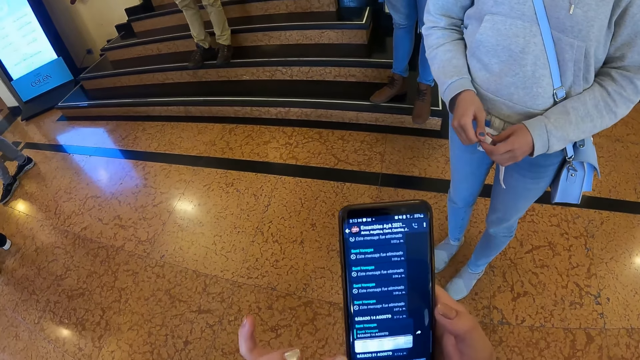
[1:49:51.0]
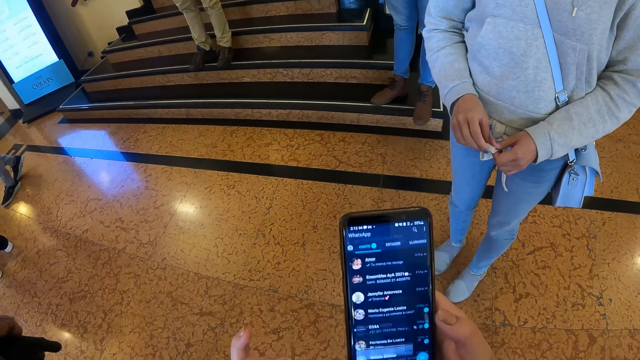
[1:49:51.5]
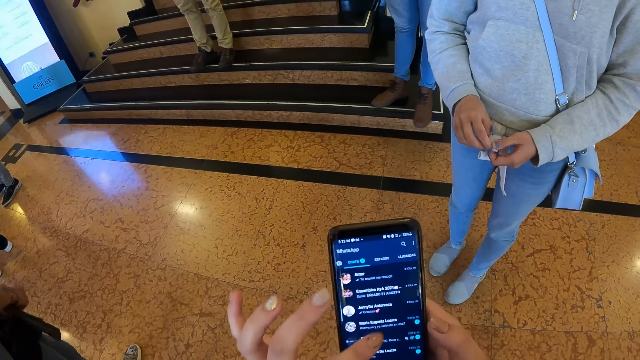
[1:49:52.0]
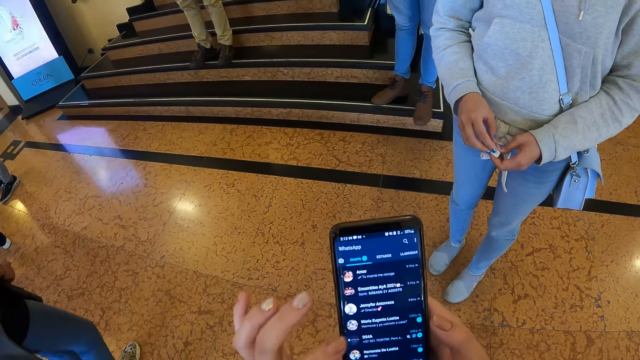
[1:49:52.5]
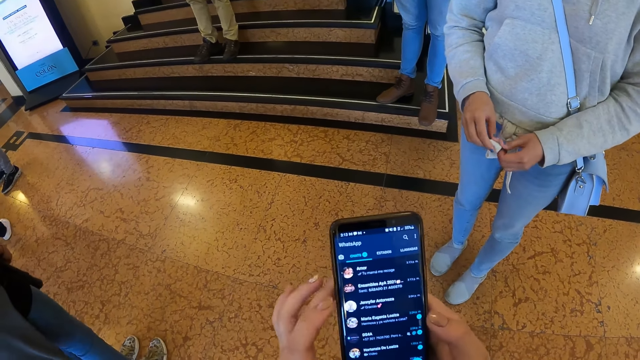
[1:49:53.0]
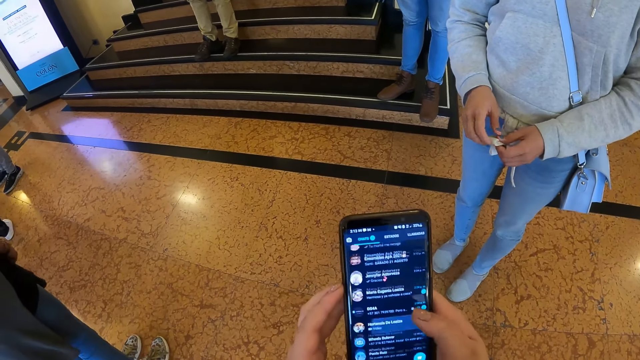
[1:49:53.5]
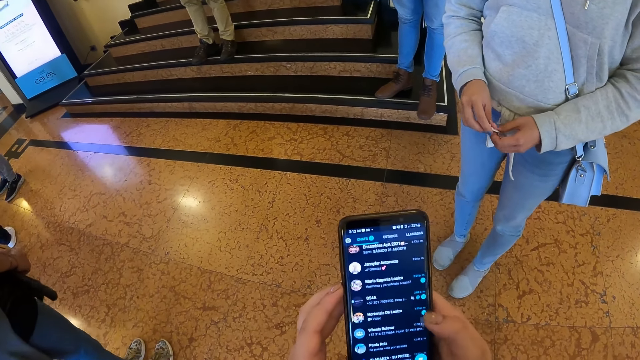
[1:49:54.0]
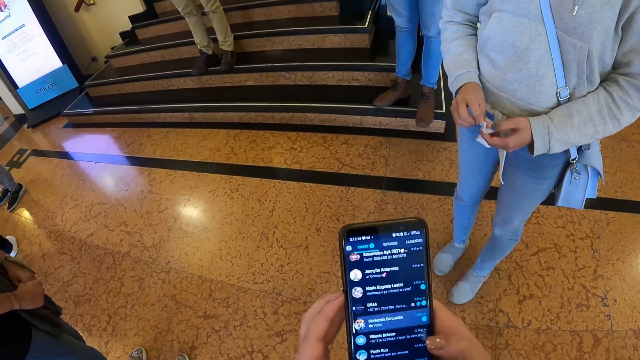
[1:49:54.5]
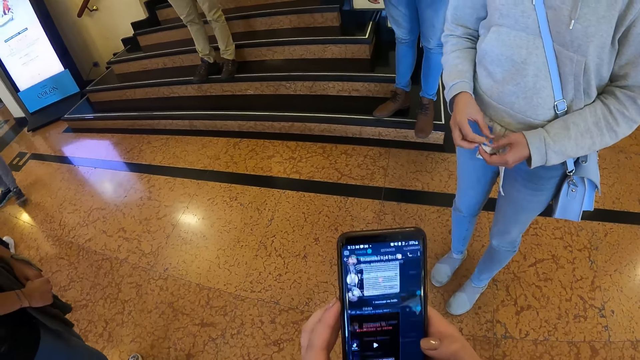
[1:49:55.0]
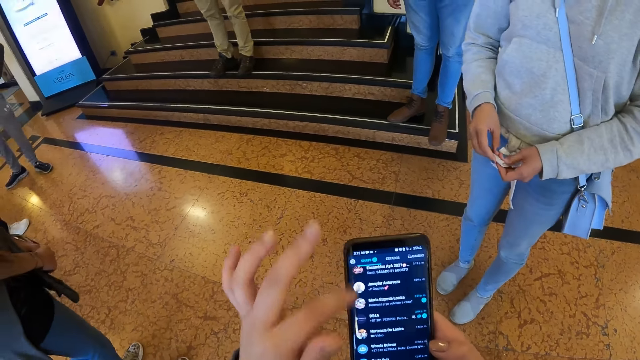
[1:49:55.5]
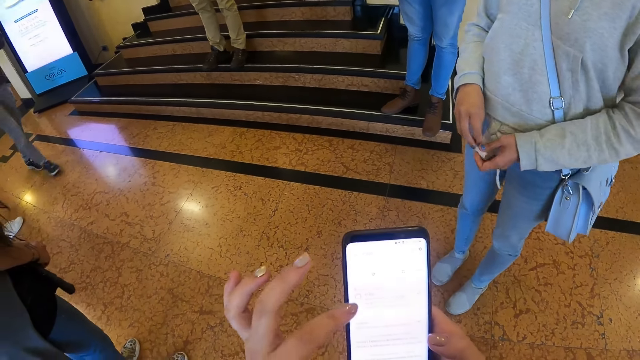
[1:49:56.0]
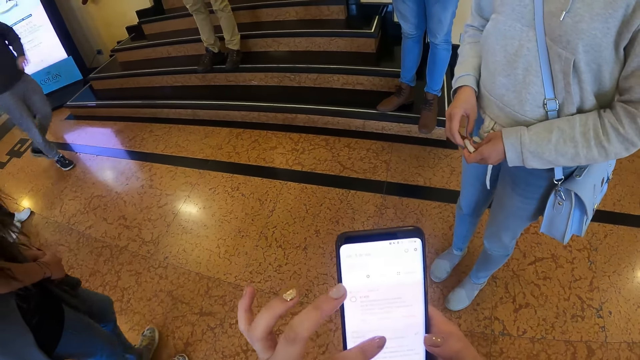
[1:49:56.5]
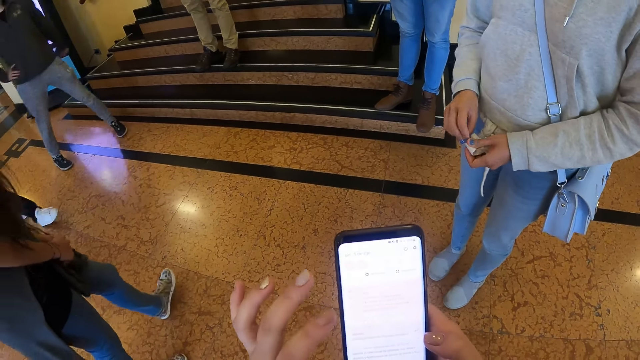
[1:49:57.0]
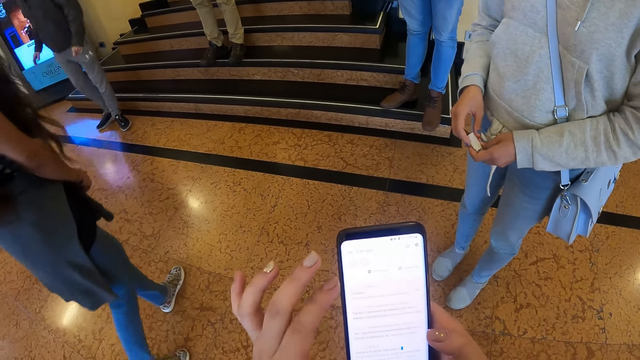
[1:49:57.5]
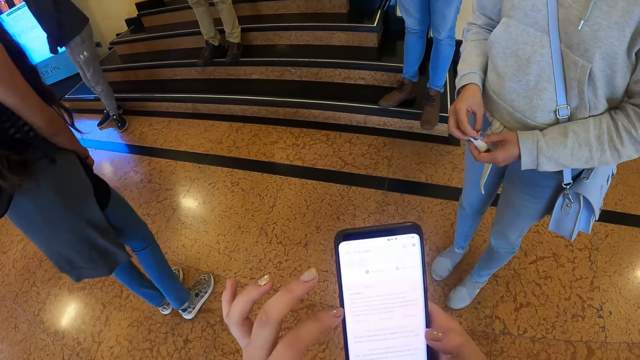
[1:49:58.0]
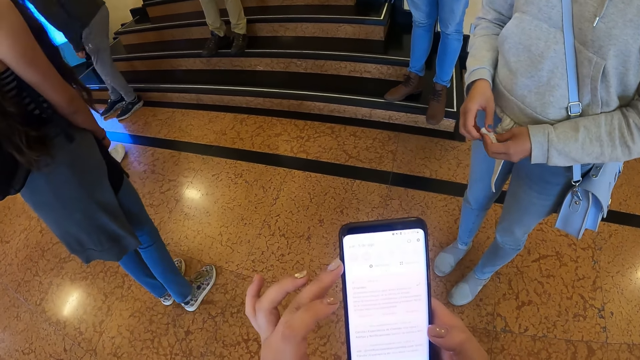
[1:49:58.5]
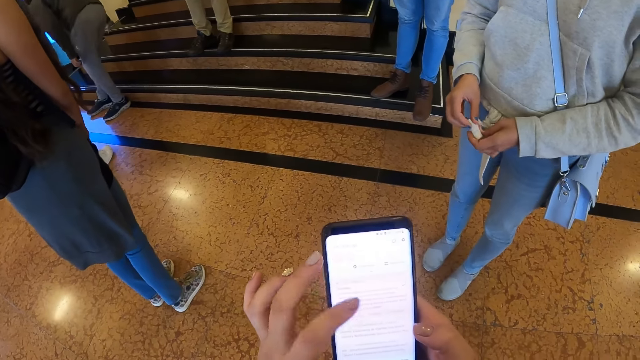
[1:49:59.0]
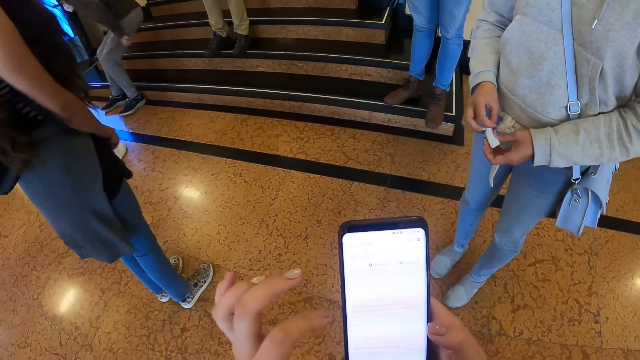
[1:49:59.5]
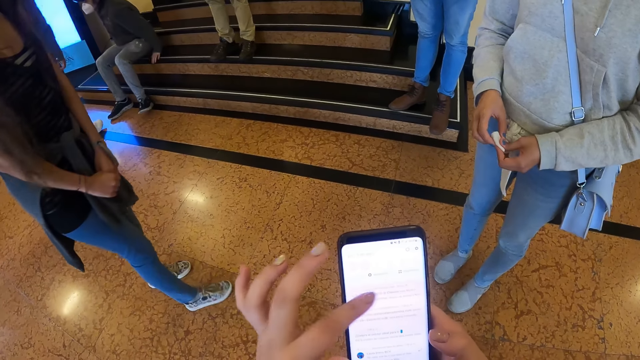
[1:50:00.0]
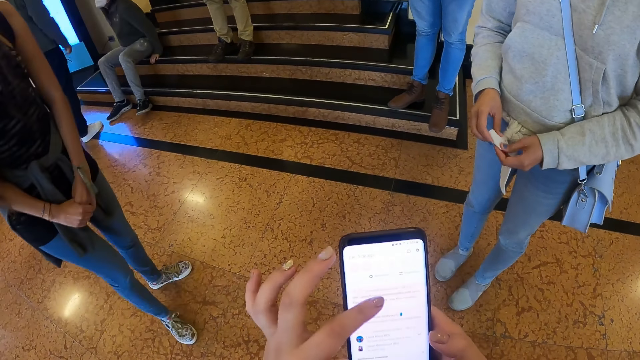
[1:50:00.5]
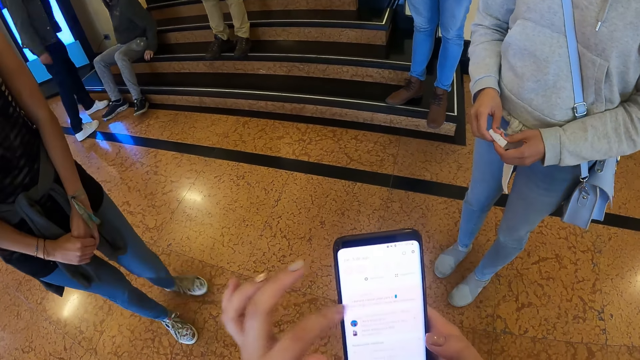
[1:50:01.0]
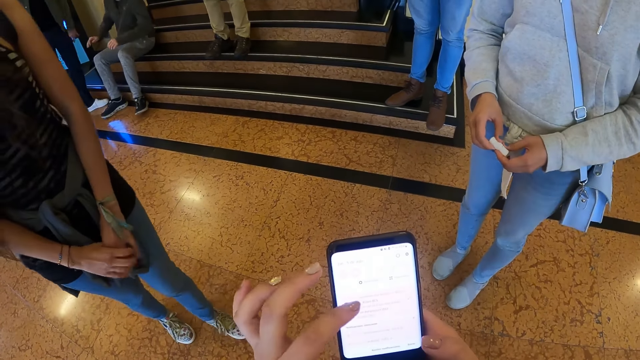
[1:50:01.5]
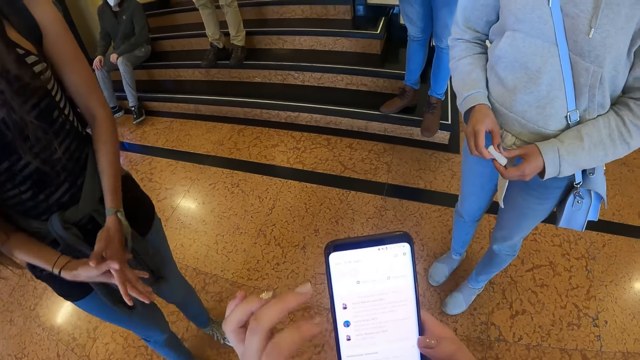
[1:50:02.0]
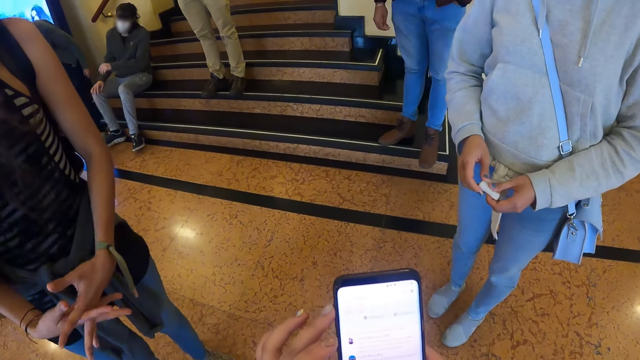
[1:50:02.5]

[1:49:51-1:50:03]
The camera wearer browses the phone.

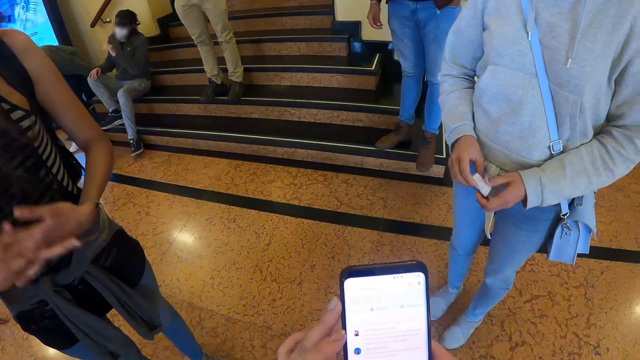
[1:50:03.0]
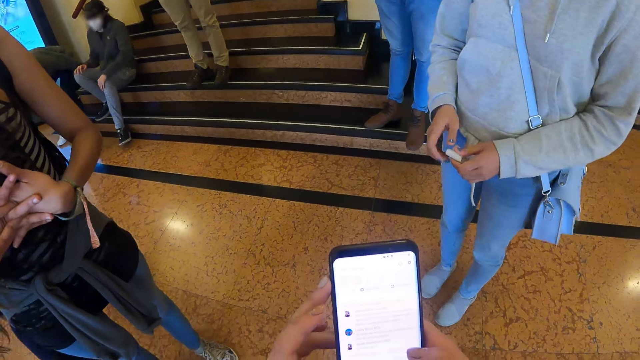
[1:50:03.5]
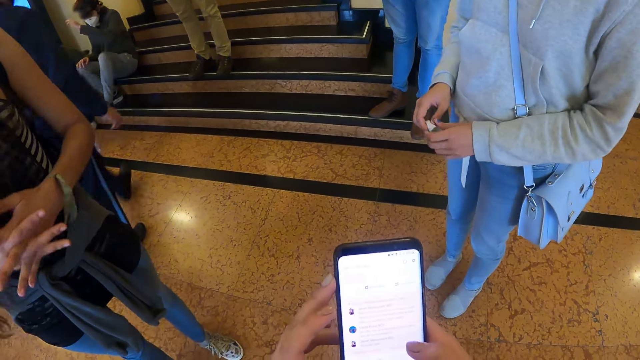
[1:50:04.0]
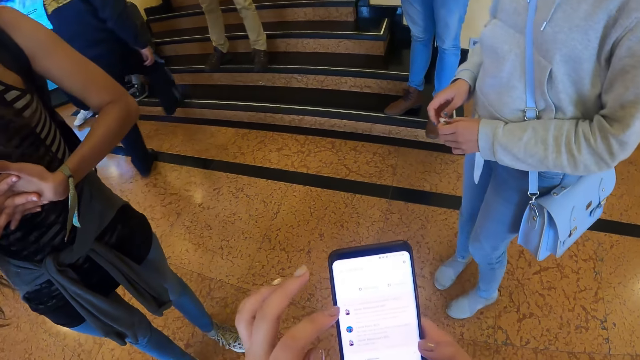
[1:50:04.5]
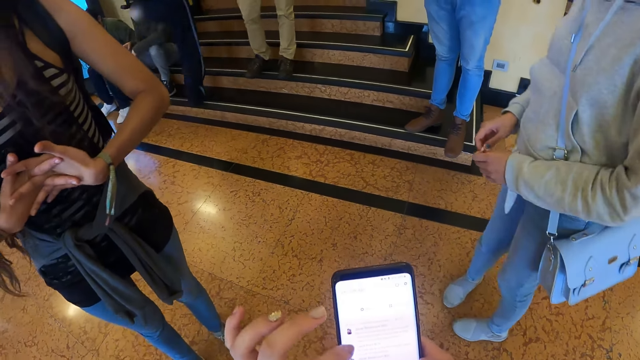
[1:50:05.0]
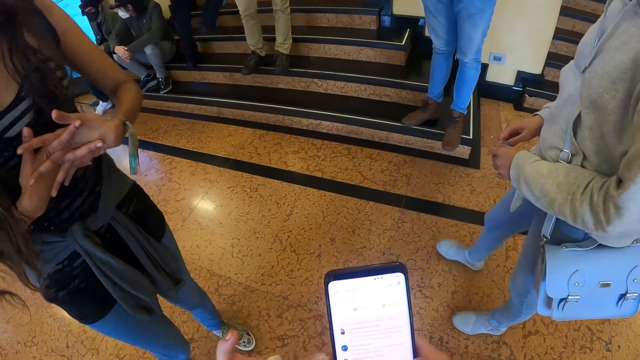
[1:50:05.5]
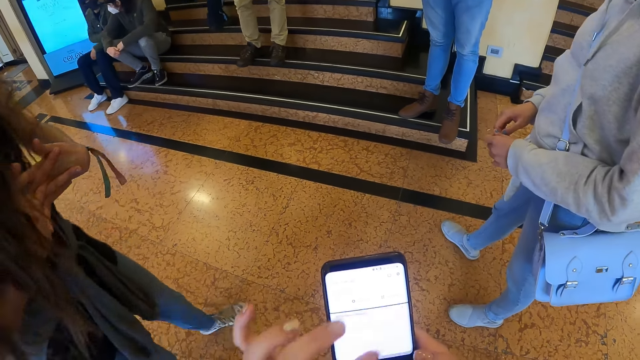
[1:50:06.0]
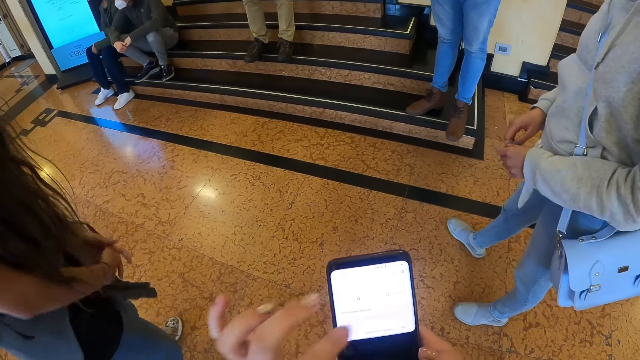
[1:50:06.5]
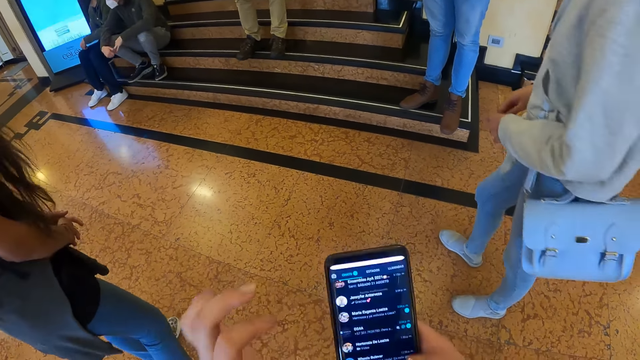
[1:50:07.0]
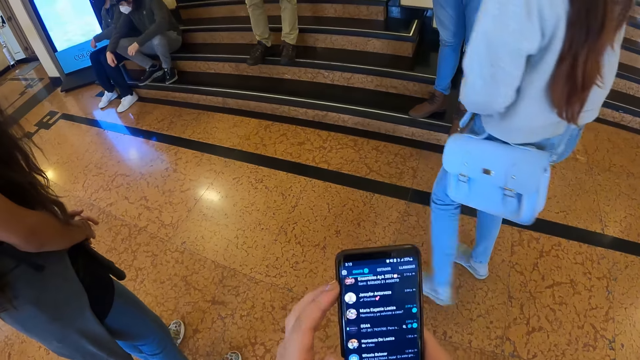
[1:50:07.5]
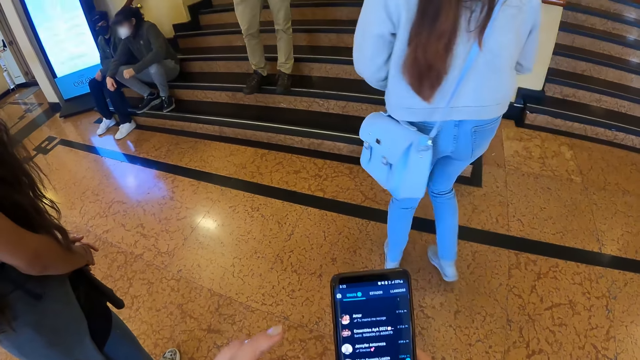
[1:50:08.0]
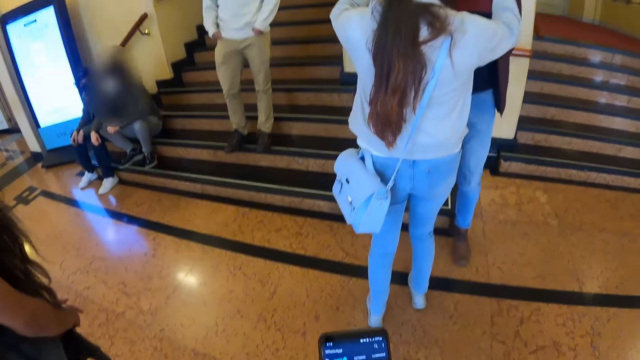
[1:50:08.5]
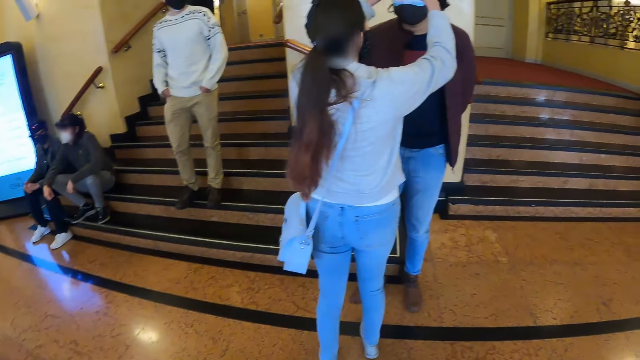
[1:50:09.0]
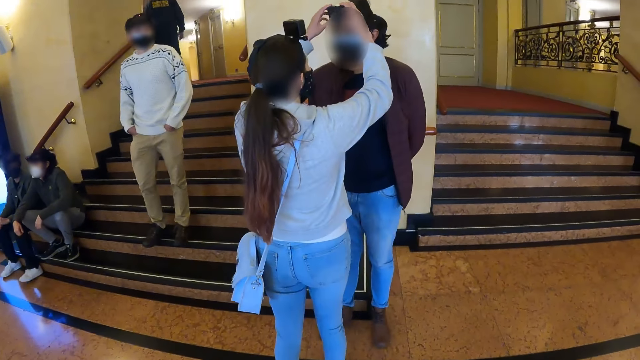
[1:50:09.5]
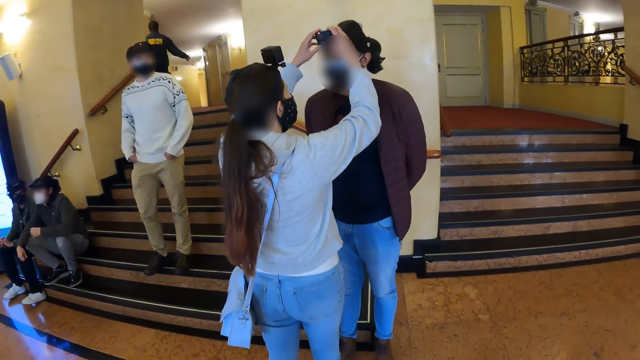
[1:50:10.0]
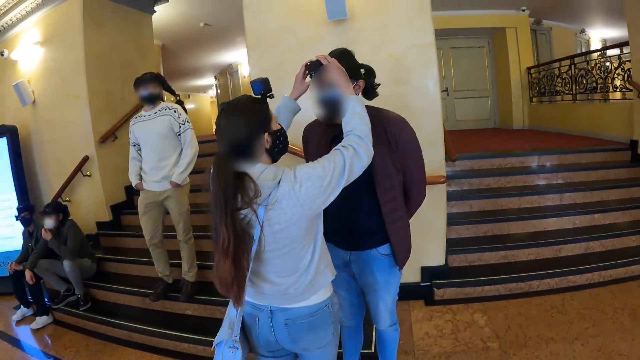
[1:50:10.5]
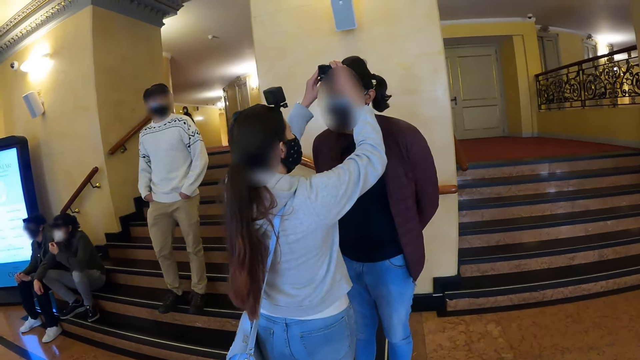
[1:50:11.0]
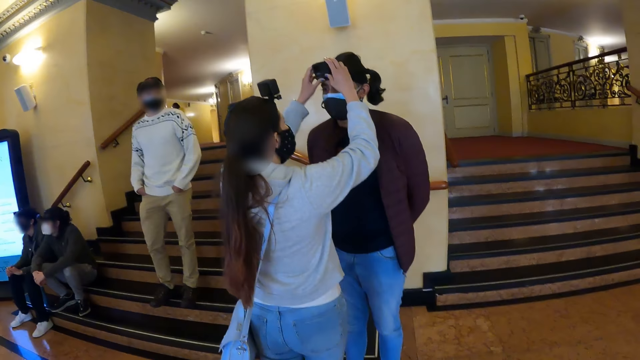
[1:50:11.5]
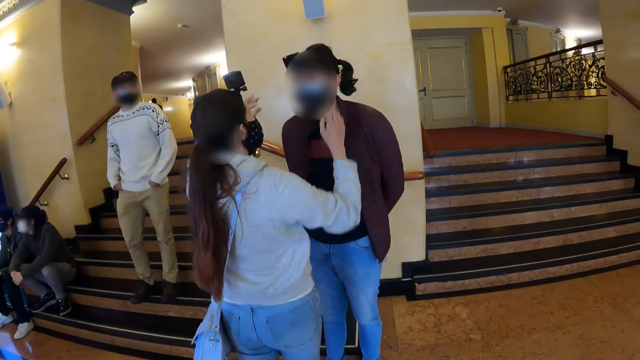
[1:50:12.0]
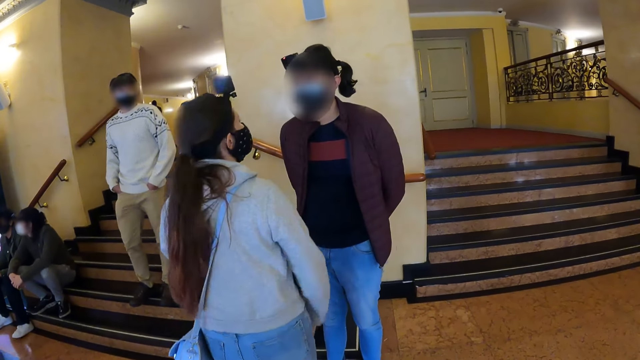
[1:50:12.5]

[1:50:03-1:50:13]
A lady steps forward and operates the camera. The camera wearer looks around.
